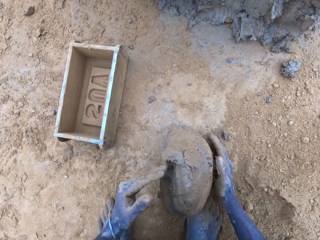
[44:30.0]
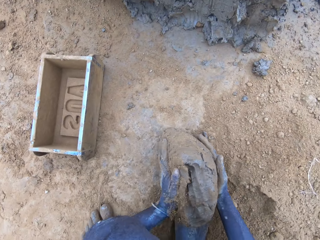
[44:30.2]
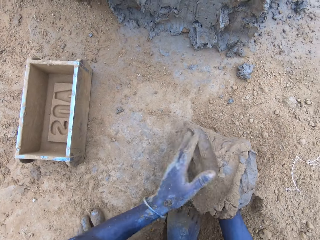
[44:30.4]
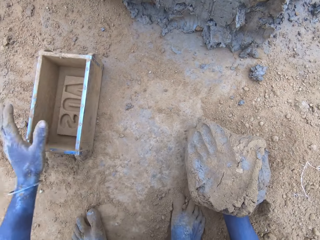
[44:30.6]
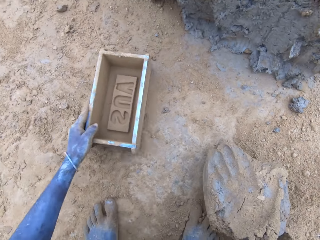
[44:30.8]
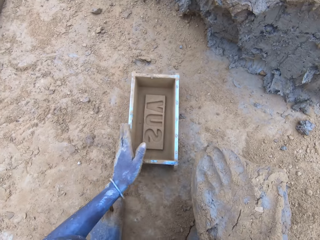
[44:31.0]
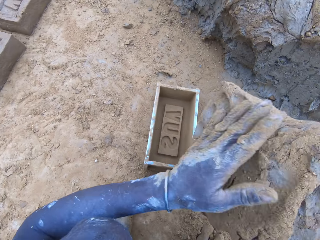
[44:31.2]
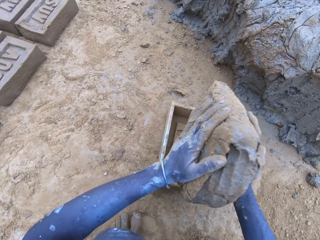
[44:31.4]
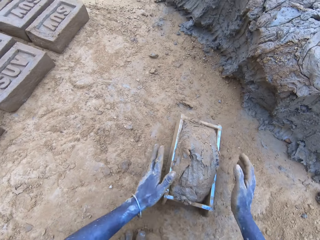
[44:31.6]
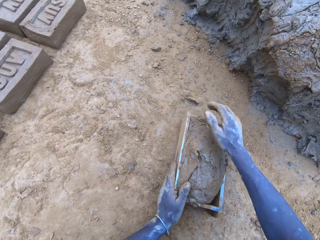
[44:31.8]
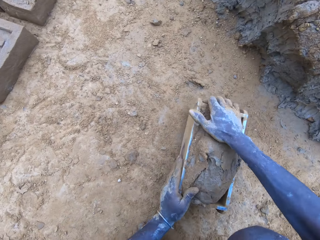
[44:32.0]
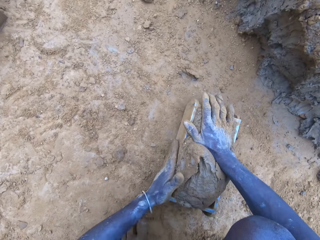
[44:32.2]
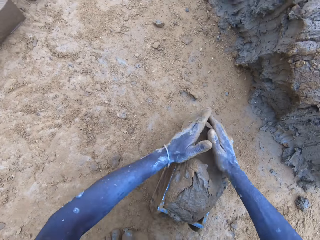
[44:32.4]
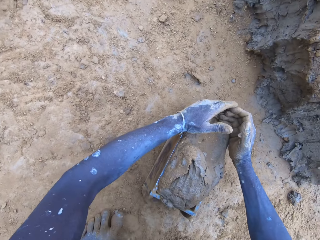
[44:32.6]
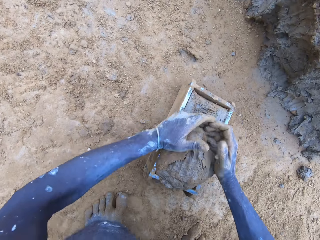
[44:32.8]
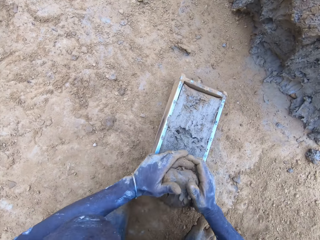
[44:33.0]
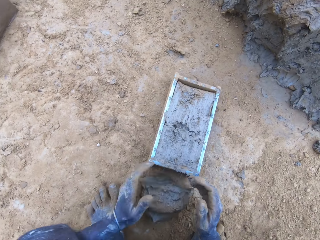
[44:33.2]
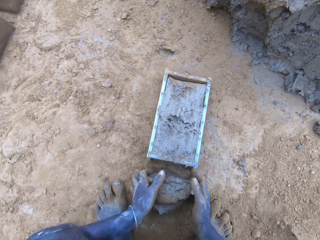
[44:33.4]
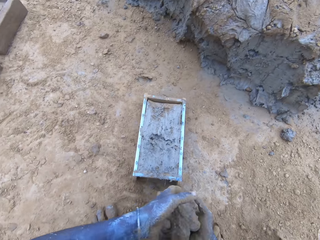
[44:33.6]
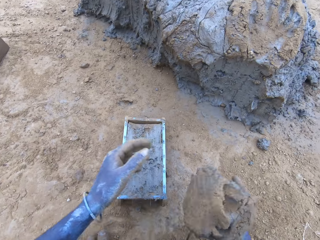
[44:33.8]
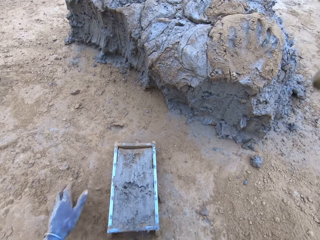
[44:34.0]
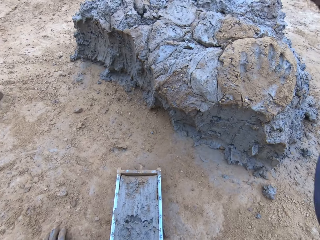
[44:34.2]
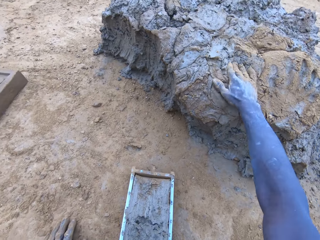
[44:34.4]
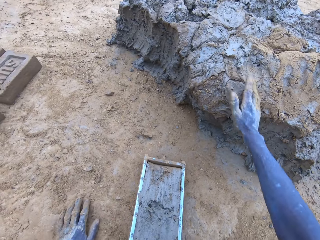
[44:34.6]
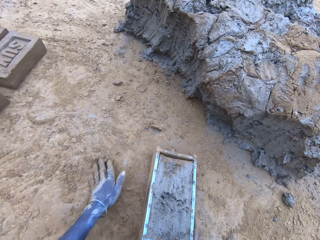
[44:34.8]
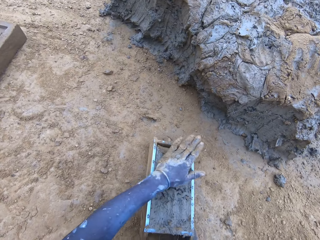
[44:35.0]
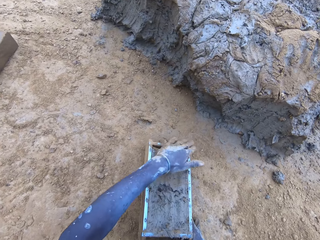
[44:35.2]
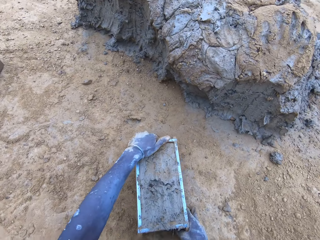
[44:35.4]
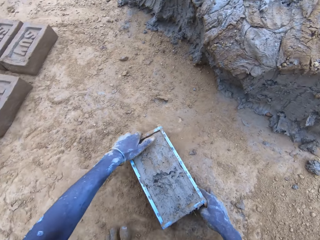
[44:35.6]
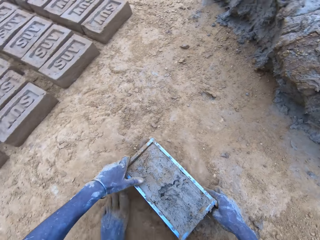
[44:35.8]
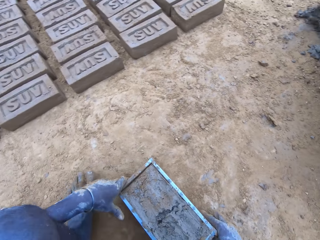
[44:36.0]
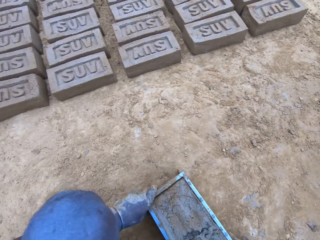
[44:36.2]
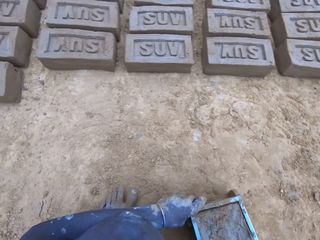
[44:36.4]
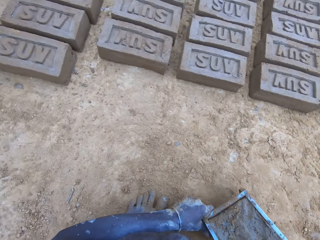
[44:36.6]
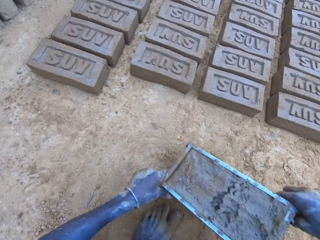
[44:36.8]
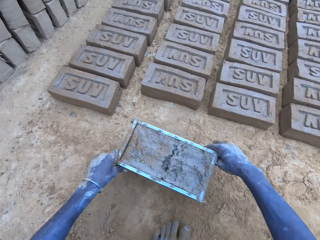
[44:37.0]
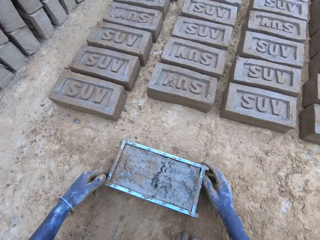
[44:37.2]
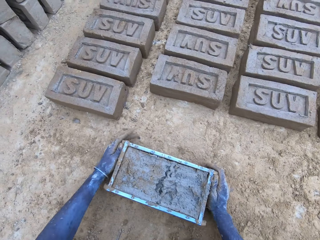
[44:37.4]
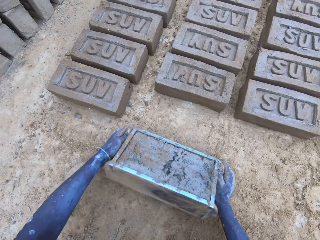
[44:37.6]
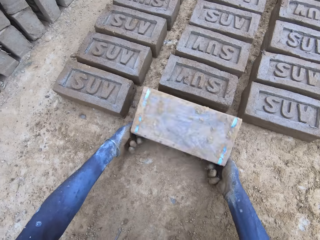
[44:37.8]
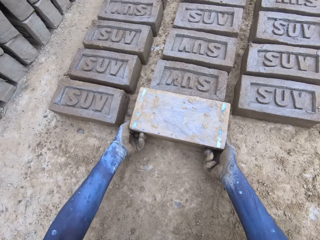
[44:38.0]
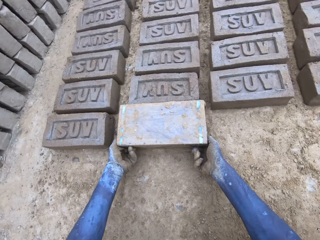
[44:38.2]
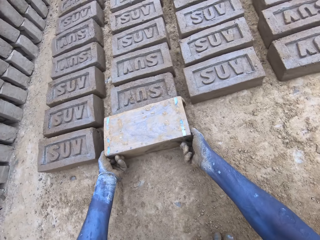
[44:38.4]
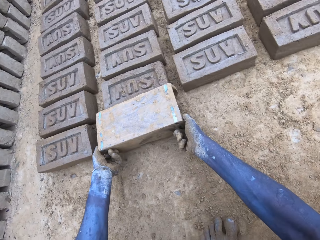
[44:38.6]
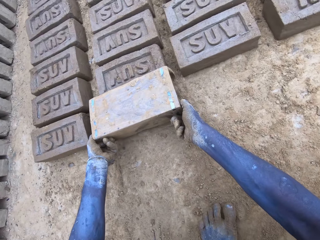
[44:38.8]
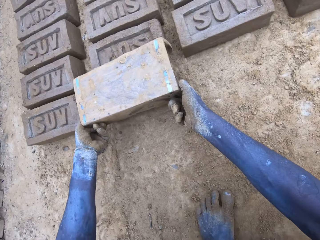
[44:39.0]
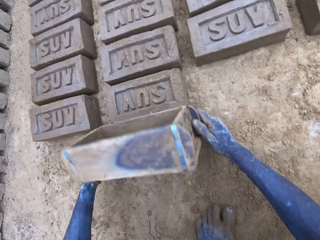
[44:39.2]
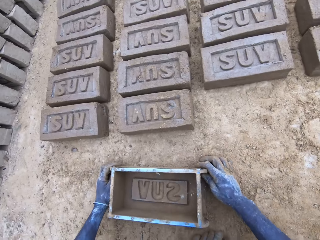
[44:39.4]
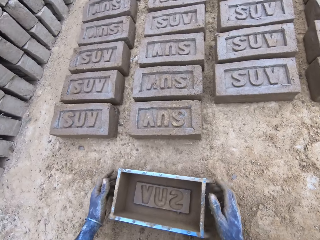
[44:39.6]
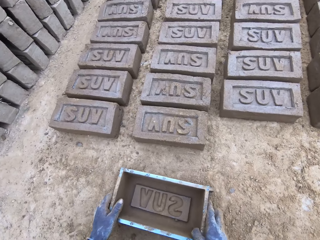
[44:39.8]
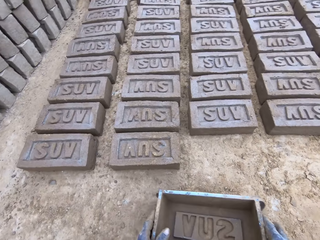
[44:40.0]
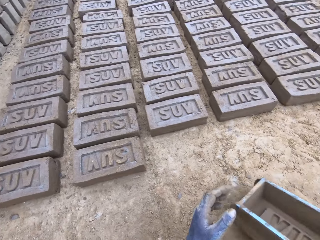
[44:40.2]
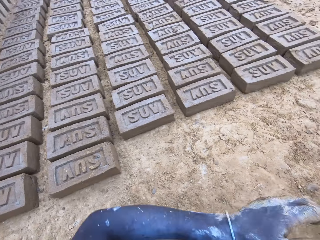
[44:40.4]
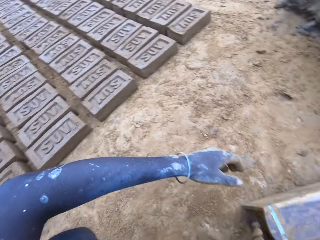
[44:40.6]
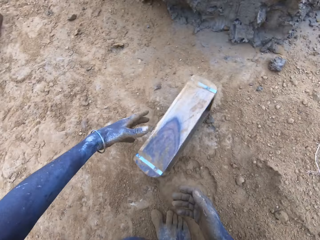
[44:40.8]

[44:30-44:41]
The camera wearer drags the wooden brick moulder. They put the mud in the brick mould. They remove the excess mud from the wooden brick moulder. They throw the mud on the pile of mud. They drag the wooden brick moulder. They pour the mud in the brick mould on the ground. They turn the wooden brick moulder upside down. They flip back the wooden brick moulder to produce a mud brick.

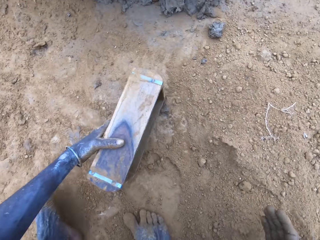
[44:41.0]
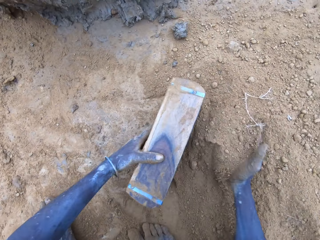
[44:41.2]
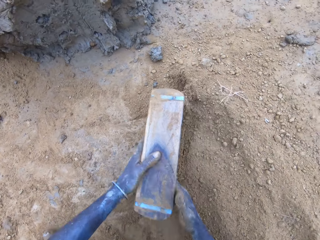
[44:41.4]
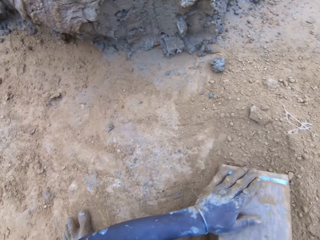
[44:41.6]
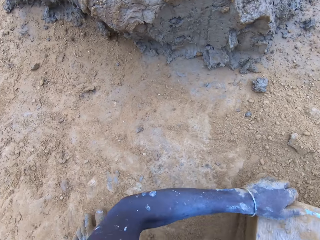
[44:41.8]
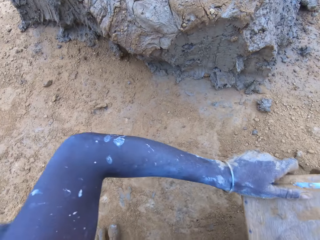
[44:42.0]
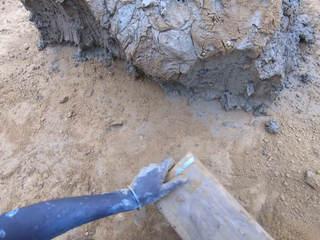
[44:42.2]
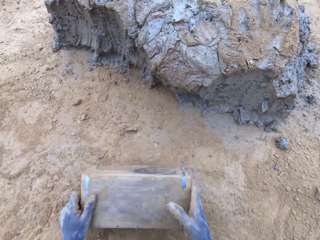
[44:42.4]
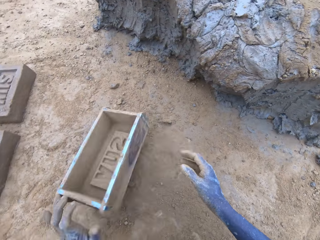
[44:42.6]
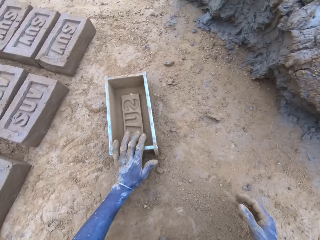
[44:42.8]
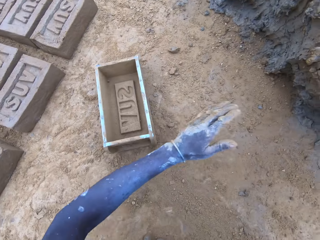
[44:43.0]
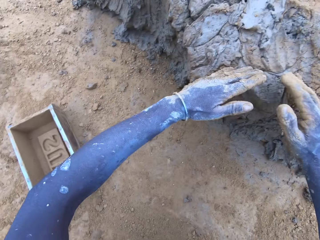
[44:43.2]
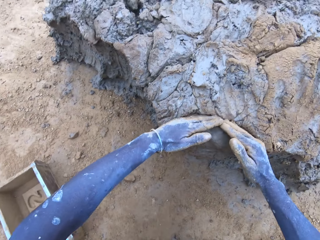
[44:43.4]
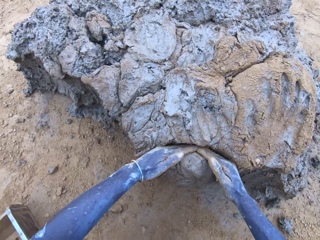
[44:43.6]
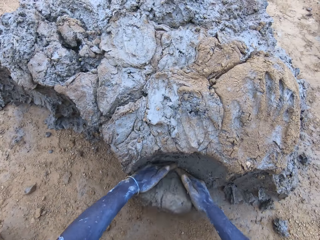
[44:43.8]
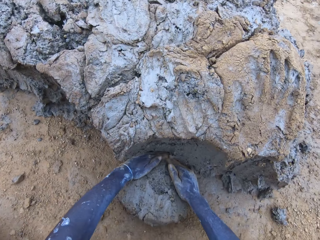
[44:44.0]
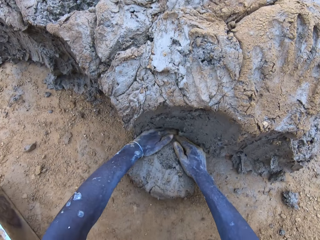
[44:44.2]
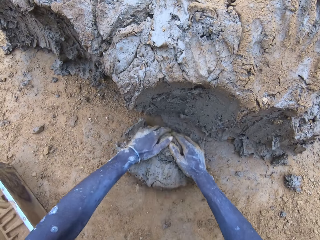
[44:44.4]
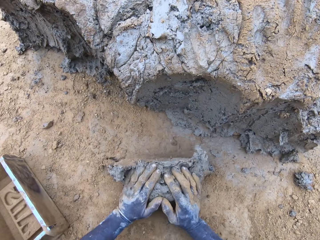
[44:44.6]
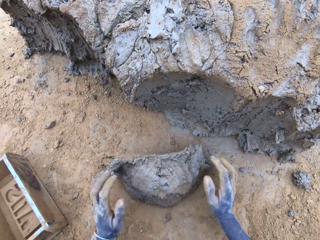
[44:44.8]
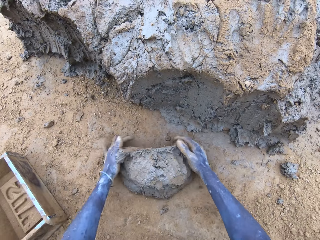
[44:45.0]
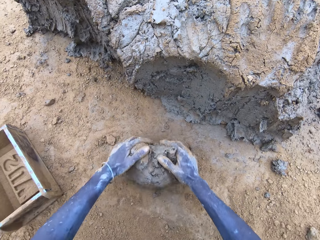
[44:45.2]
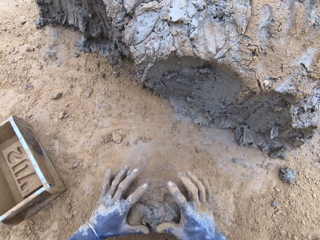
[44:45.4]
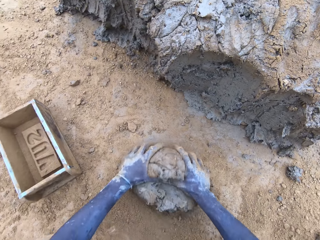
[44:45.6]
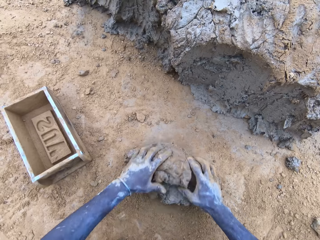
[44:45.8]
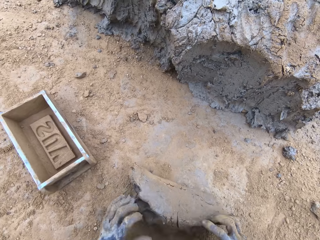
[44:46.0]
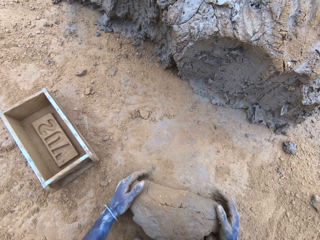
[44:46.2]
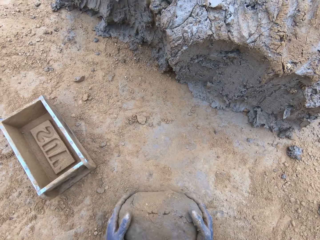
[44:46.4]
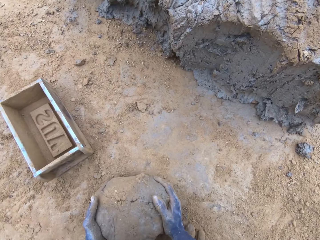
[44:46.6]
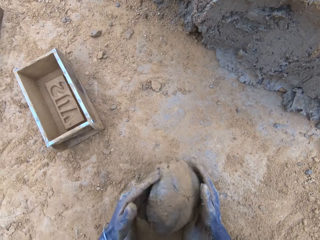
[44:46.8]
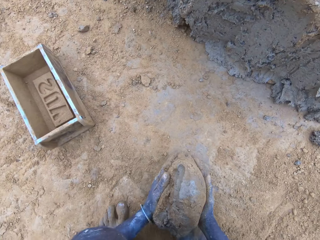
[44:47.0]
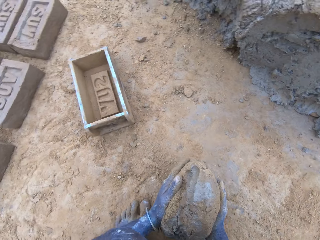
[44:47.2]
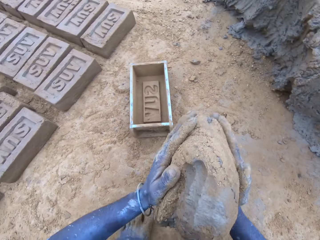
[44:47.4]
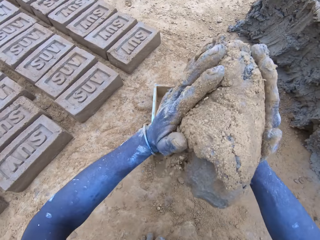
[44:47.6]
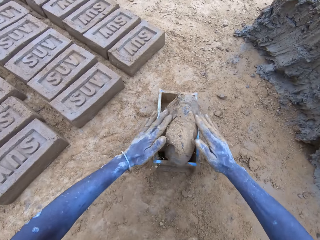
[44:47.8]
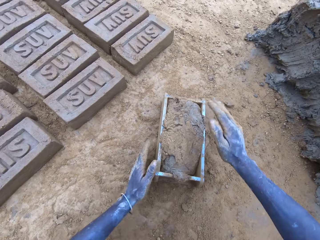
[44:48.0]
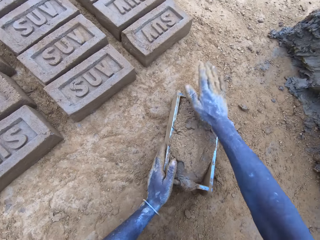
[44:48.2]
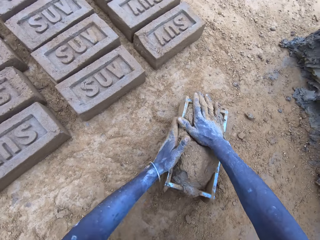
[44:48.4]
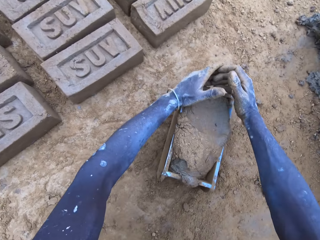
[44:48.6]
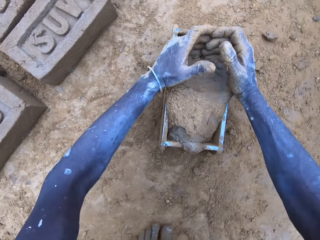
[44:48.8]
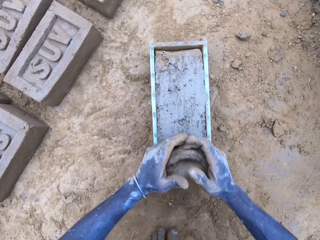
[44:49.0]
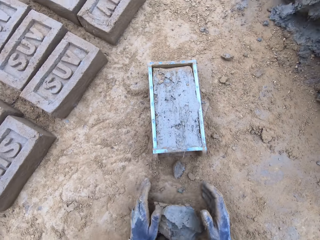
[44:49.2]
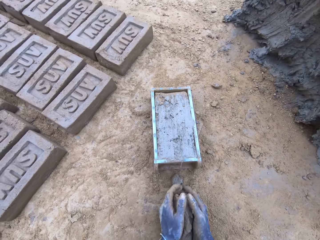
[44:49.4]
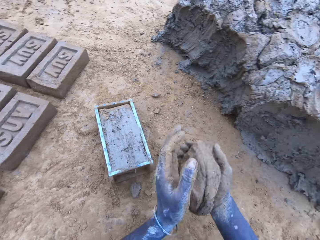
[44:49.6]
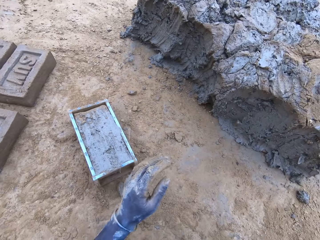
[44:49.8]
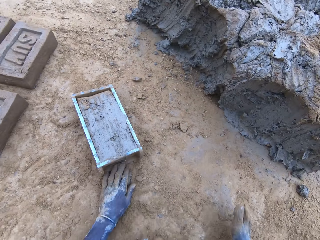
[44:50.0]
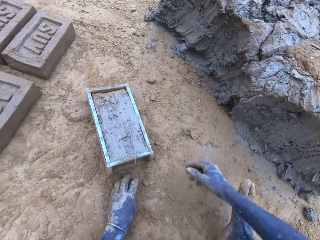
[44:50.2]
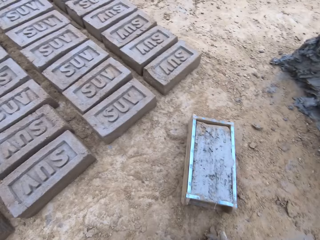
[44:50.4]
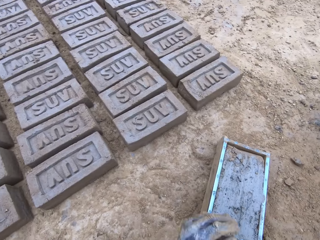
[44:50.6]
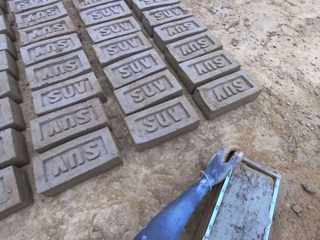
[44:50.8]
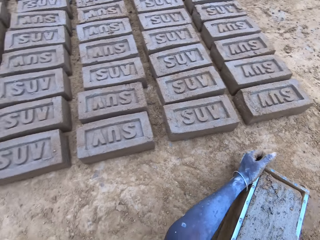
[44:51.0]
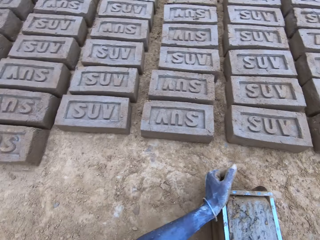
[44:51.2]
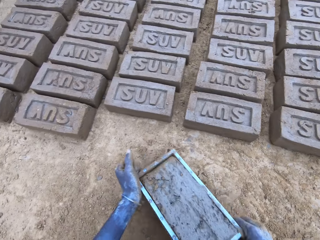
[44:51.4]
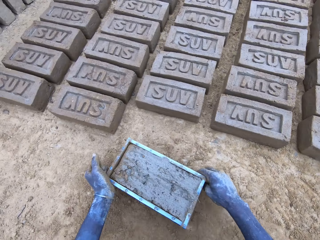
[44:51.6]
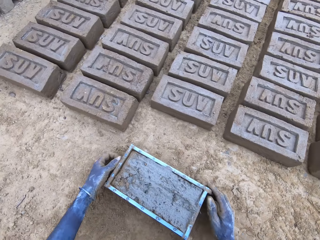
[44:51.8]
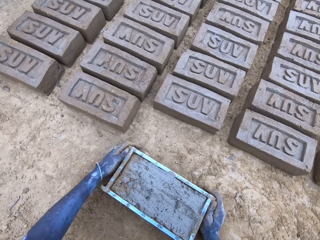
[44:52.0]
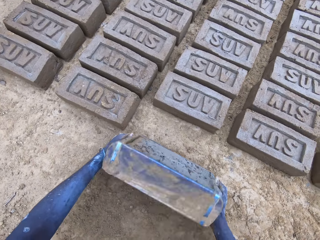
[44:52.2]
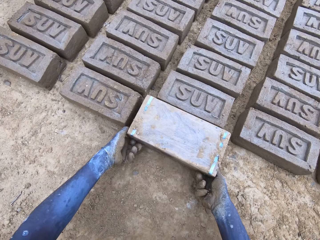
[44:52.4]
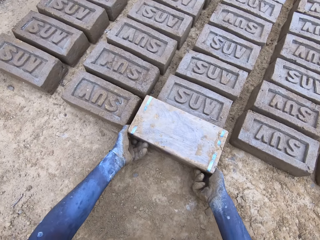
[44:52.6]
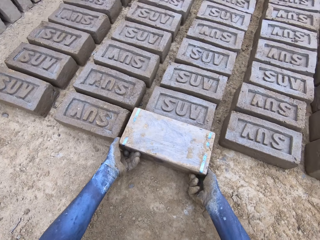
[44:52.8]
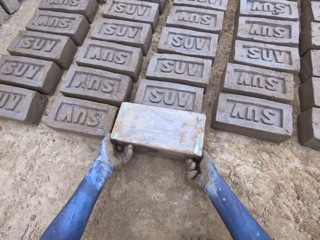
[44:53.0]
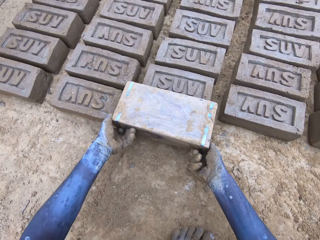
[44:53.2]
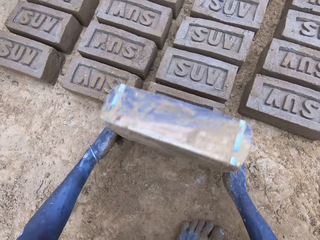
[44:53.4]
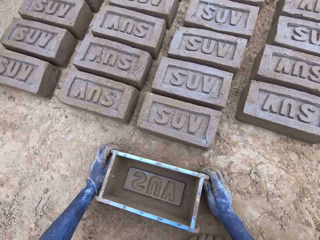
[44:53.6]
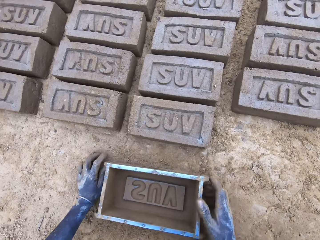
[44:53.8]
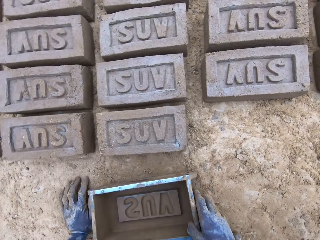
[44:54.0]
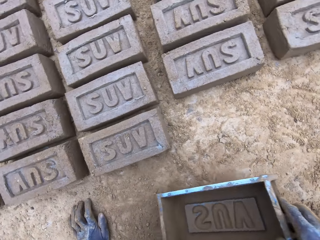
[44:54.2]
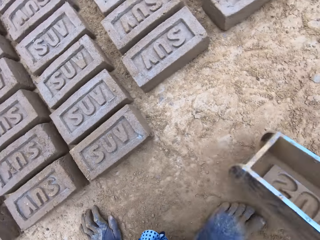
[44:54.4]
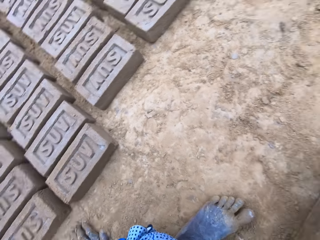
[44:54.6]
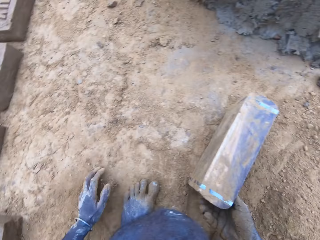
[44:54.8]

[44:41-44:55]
The camera wearer puts soil in the brick mould. They pour the soil from the brick mould on the ground. They put the wooden brick moulder on the ground. They scoop mud. They cut the mud with hands. They roll the mud on the ground. They put the mud in the brick mould. They remove the excess mud from the wooden brick moulder. They throw the mud on the pile of mud. They drag the wooden brick moulder. They pour the mud in the brick mould on the ground. They turn the wooden brick moulder upside down. They turn the brick mould.
